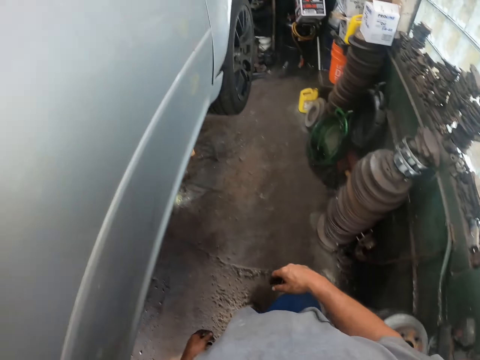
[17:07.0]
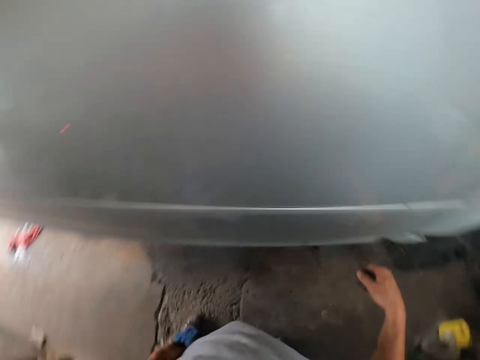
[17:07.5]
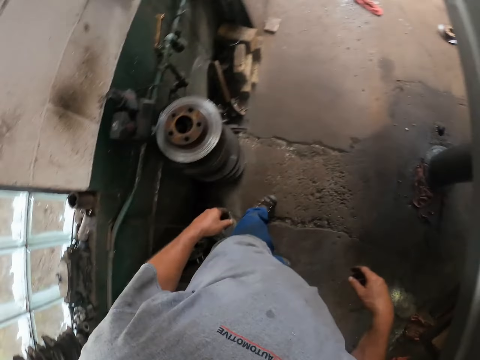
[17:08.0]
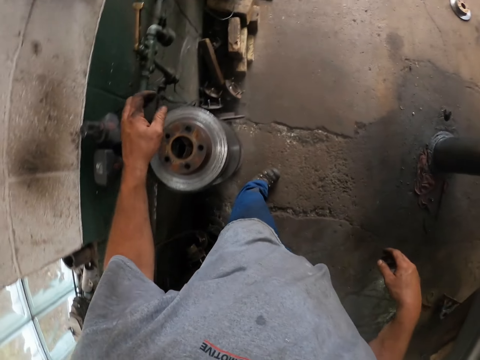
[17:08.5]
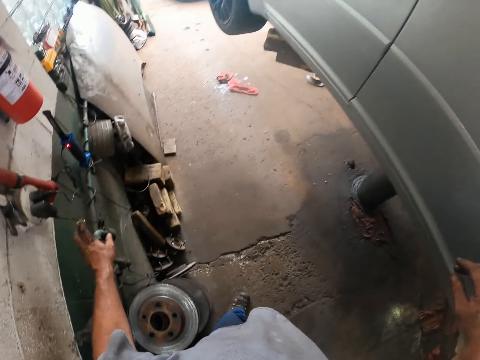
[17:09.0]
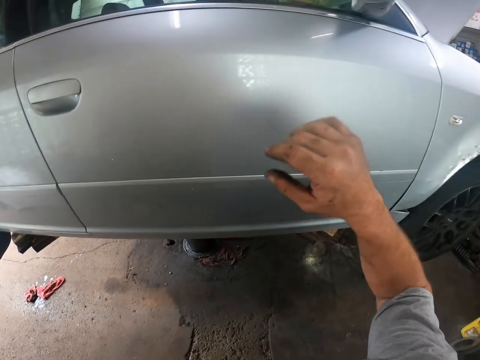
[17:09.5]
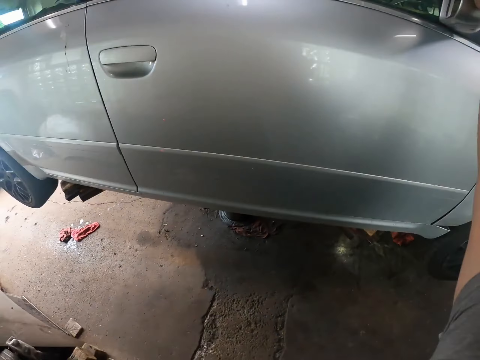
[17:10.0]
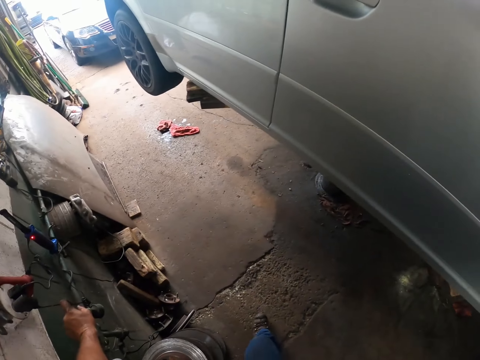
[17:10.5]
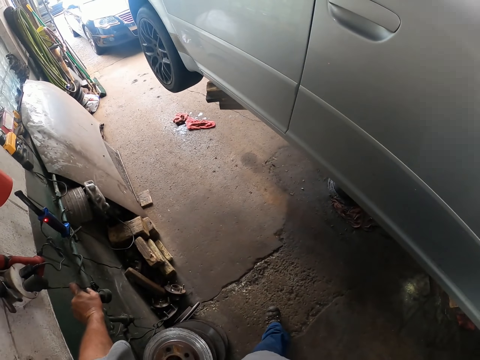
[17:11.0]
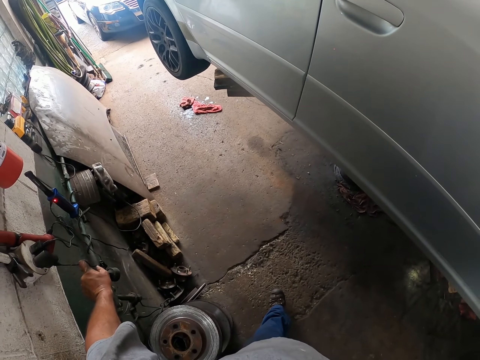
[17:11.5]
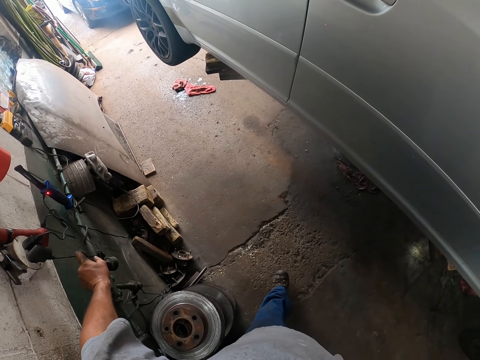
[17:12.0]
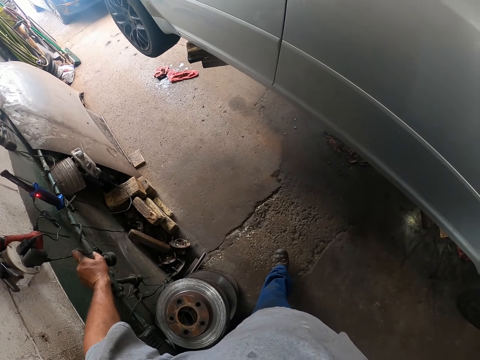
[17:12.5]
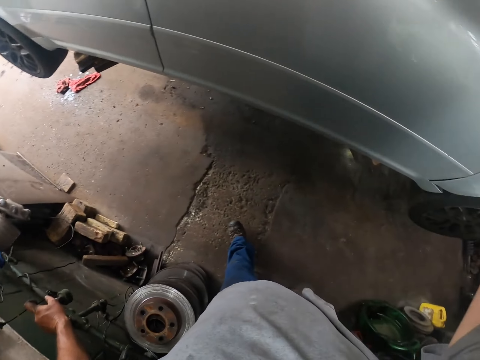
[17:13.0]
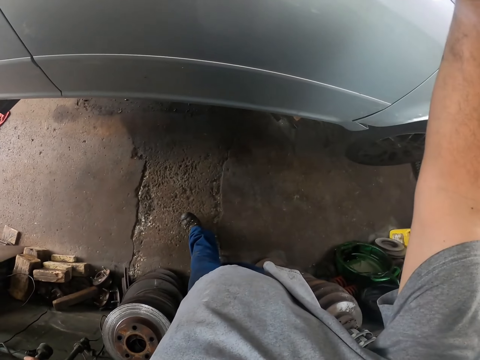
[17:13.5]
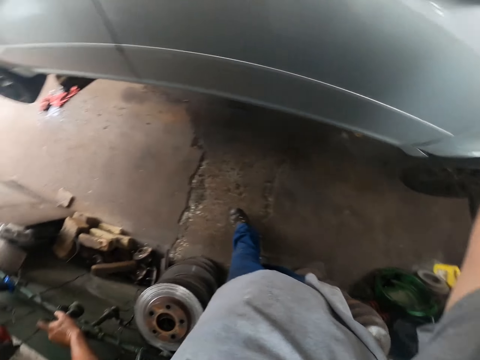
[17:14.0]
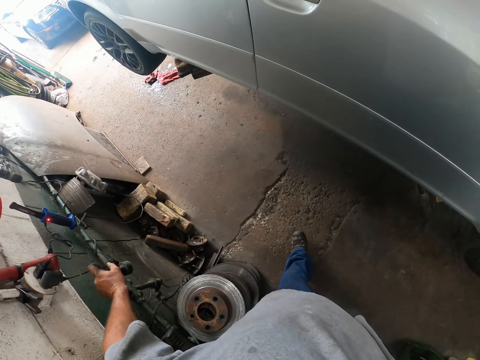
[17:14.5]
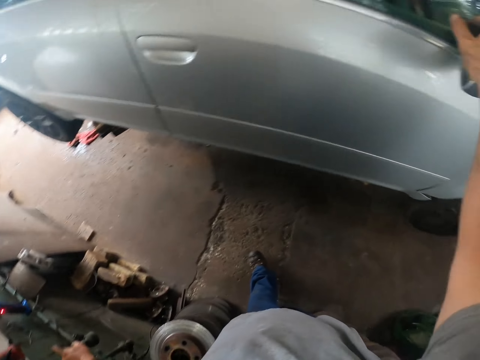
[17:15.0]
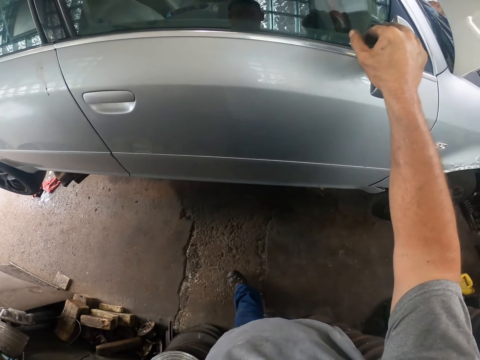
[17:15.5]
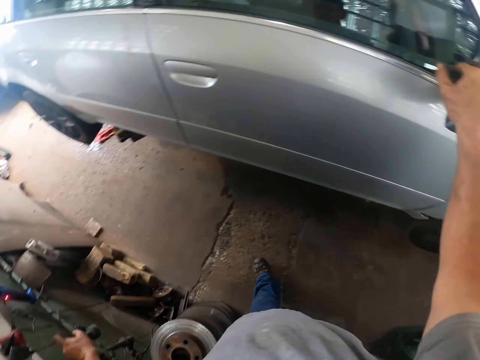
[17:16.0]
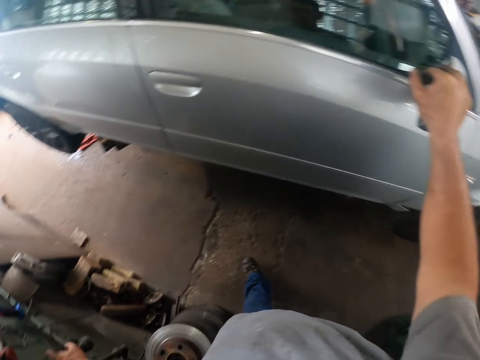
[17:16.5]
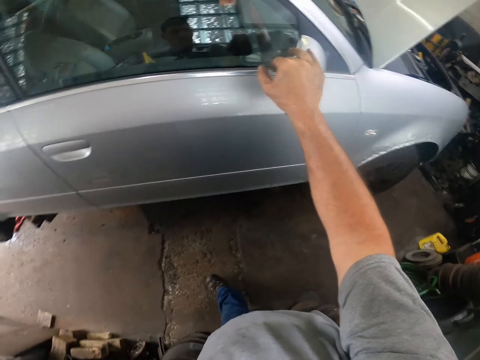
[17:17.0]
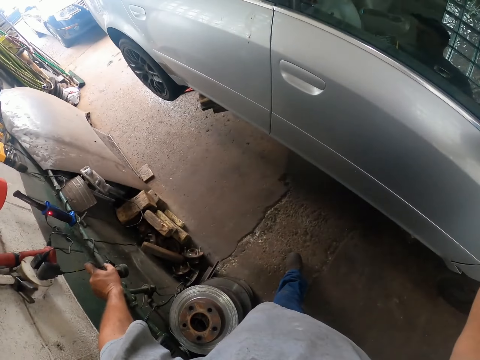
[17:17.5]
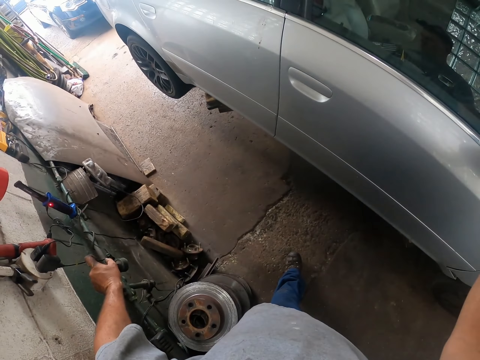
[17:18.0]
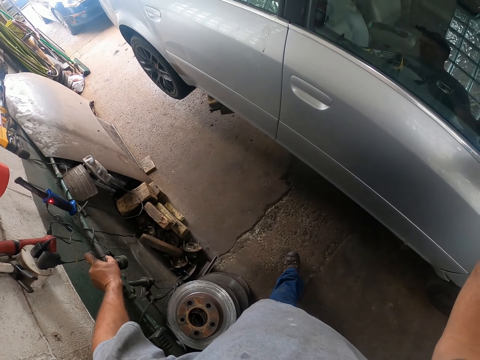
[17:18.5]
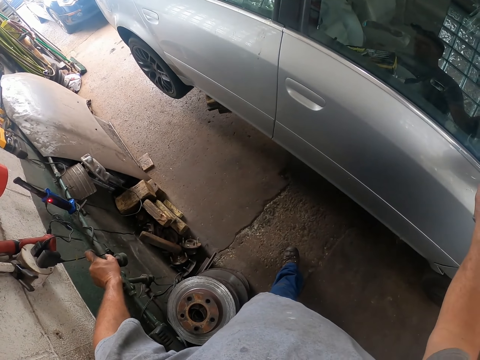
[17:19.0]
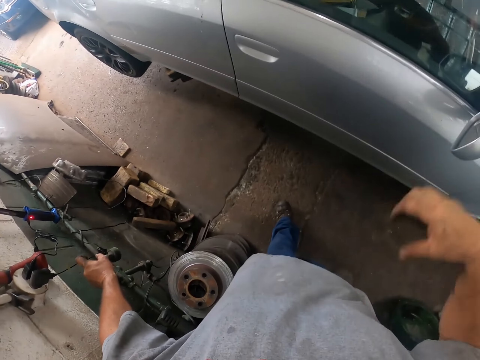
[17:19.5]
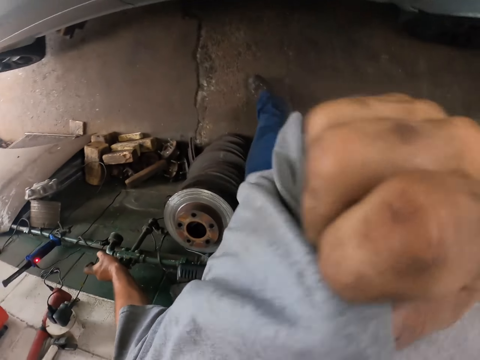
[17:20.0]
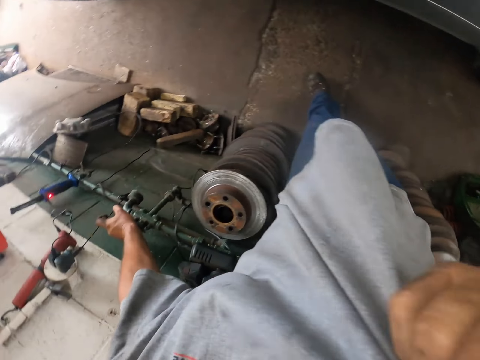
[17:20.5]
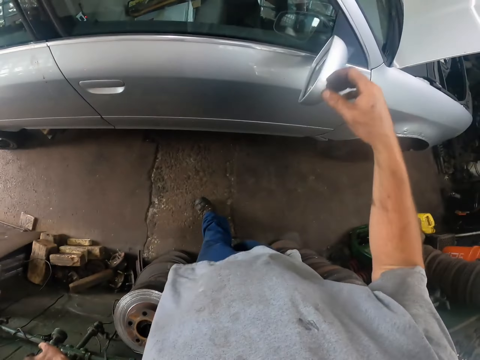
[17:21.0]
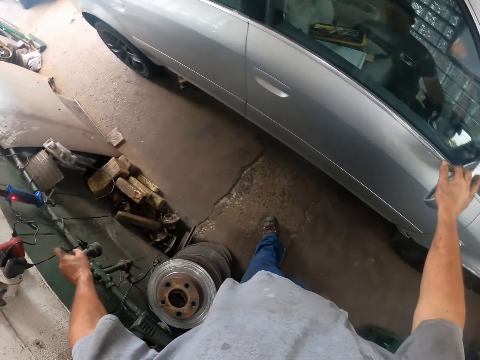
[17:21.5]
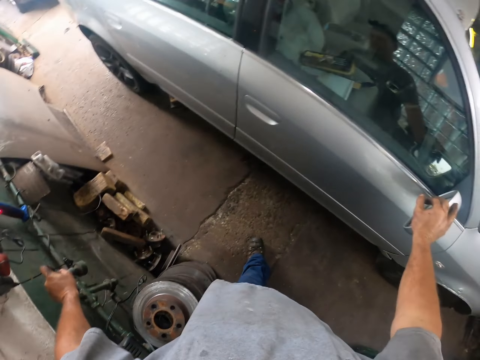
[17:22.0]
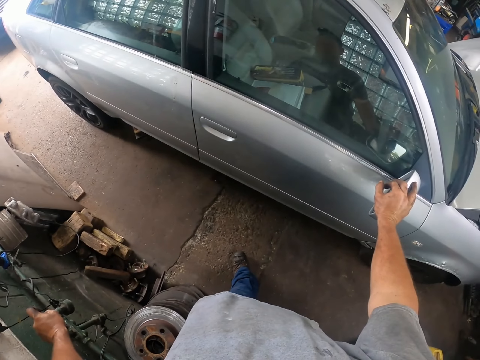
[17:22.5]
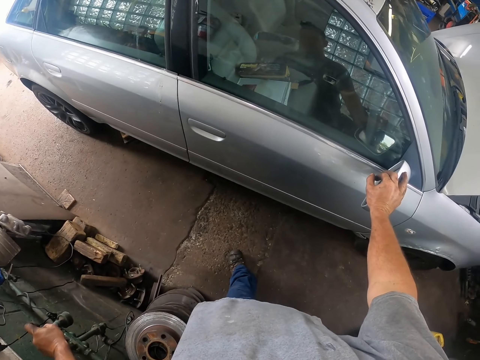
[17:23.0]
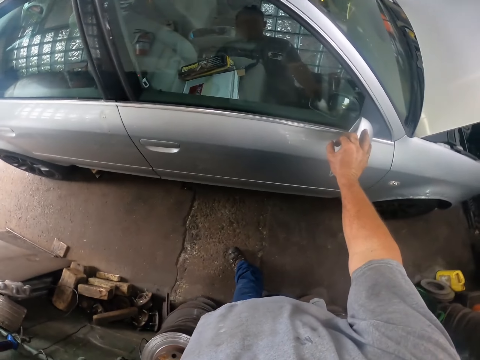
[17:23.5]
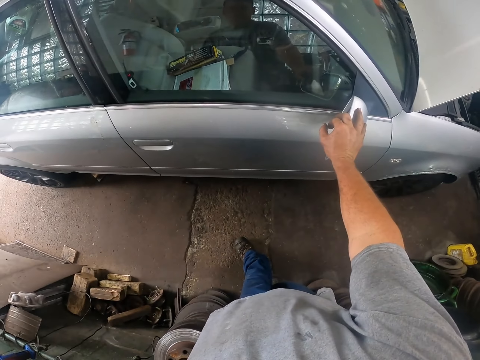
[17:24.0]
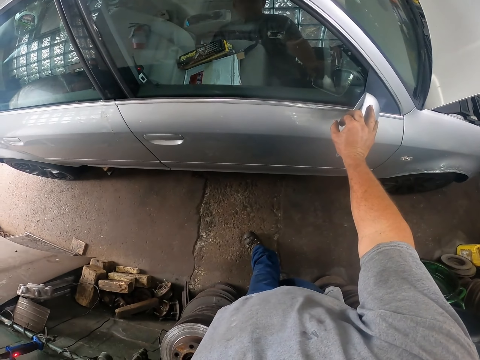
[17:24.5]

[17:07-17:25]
The camera wearer lowers the car. He stands and touches the car and a metal. He wipes his hand with a cloth. He wipes his face with his top. He holds the car.

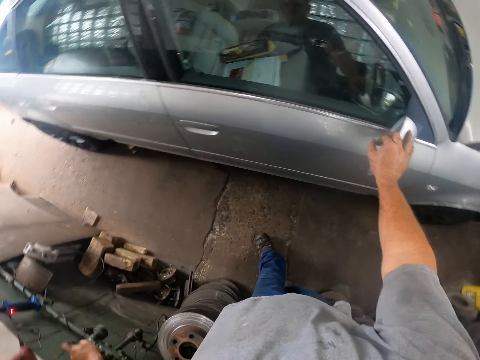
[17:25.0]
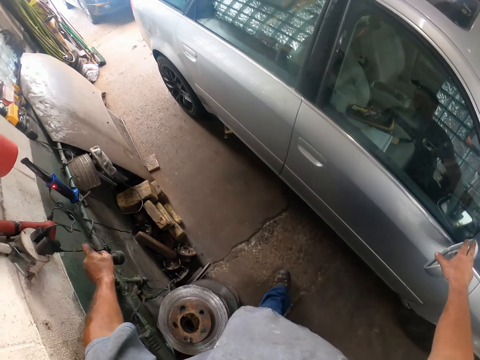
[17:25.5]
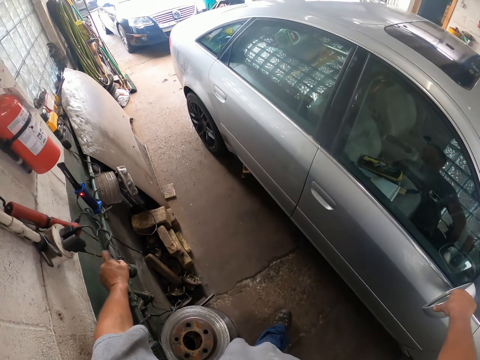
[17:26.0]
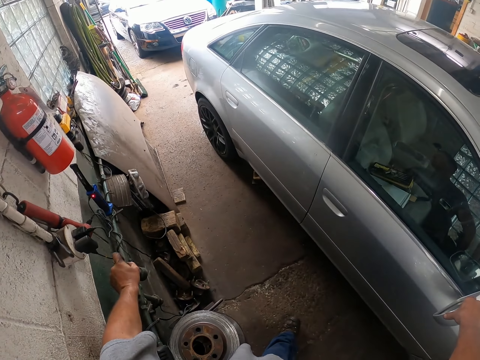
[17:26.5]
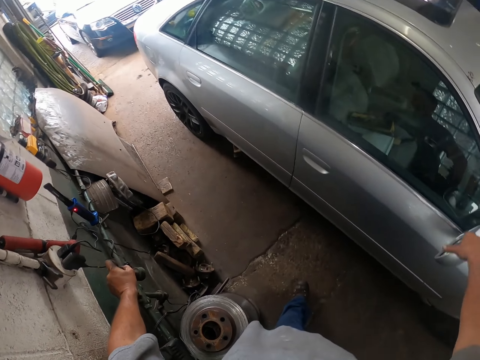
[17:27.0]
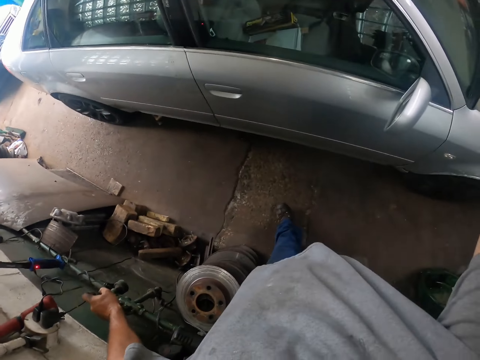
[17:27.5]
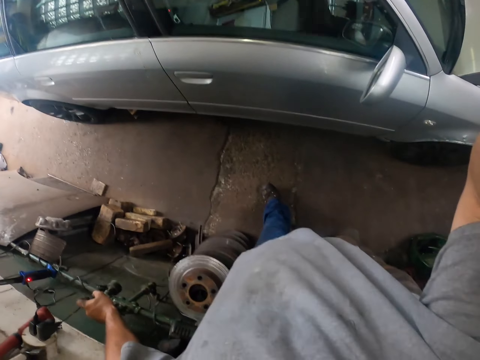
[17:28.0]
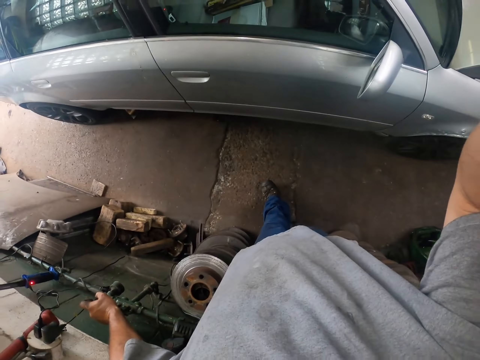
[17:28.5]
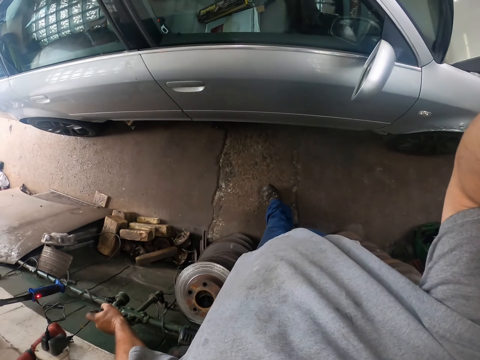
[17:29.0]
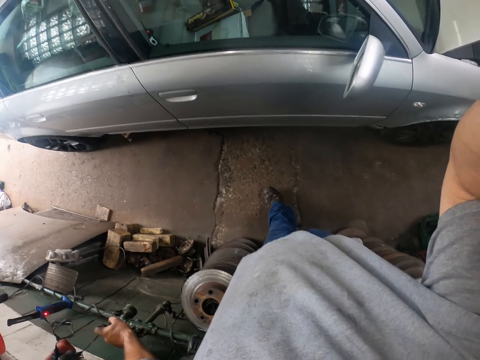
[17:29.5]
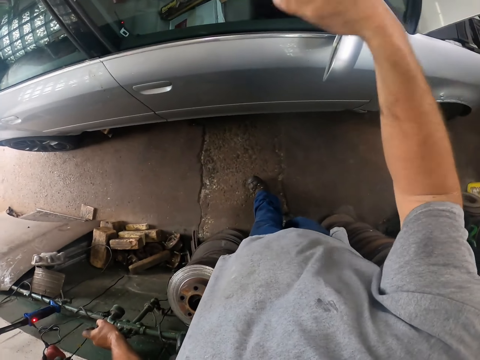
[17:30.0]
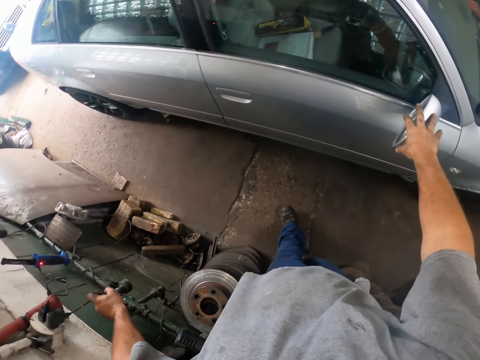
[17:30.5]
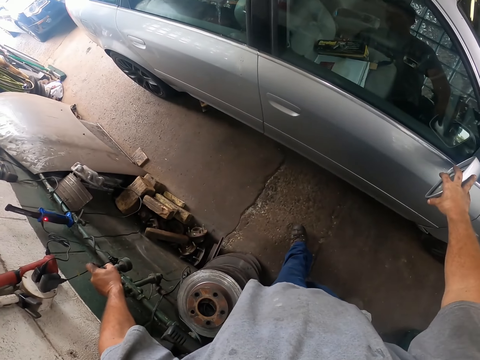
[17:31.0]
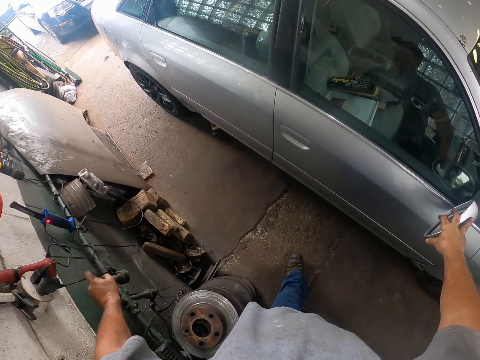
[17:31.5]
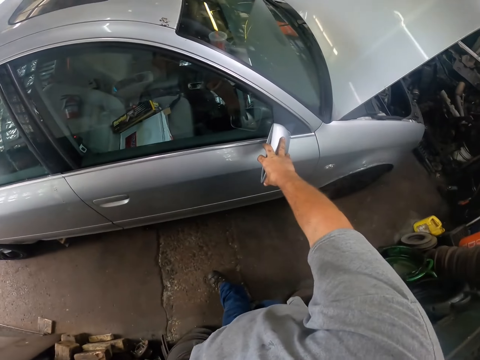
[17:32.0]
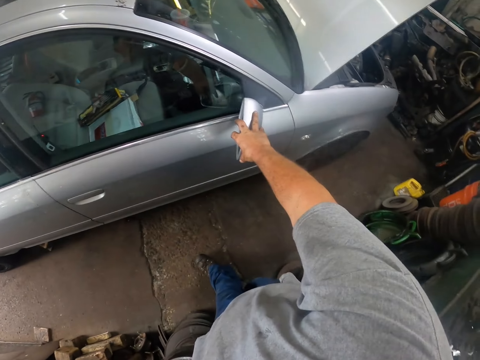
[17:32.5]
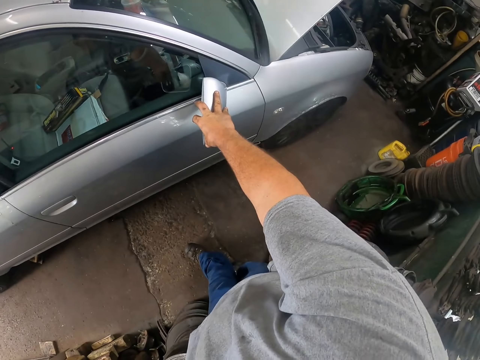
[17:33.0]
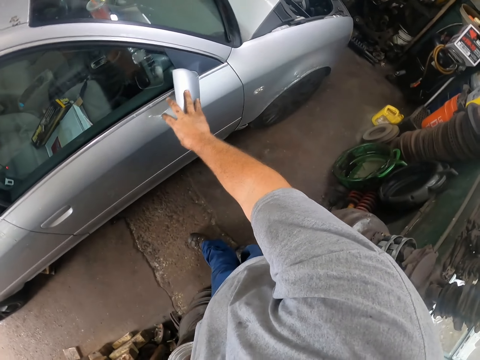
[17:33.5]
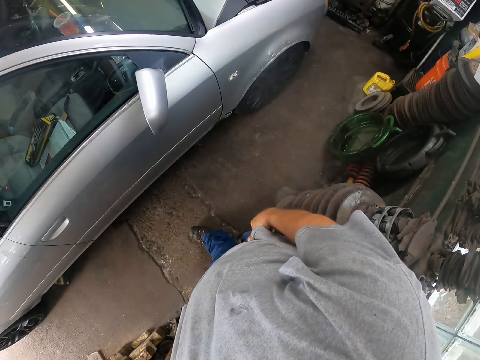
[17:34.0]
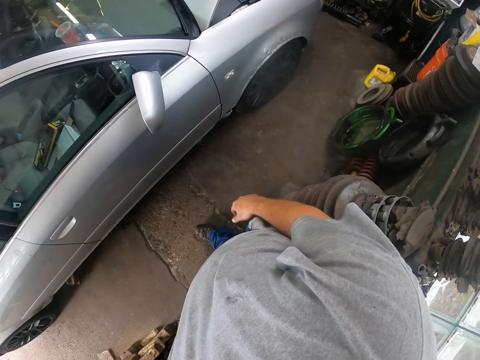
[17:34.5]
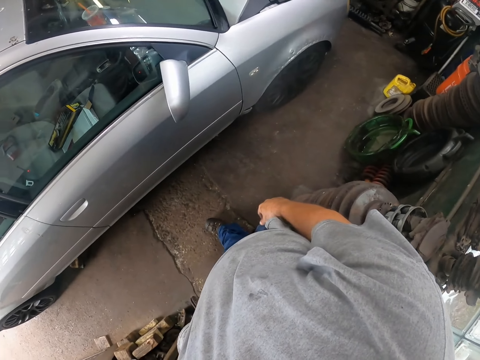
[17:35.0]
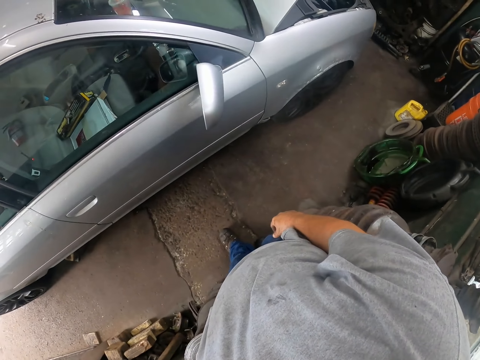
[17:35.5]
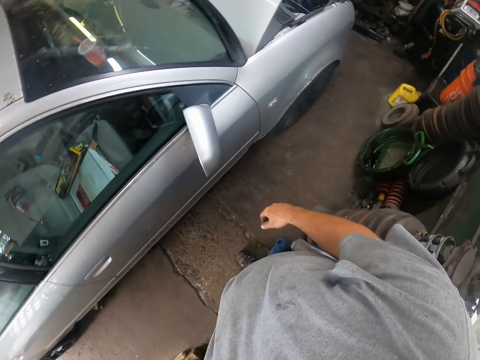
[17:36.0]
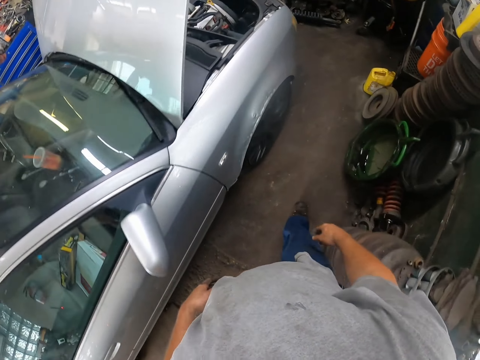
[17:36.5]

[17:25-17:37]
The camera wearer looks around.
